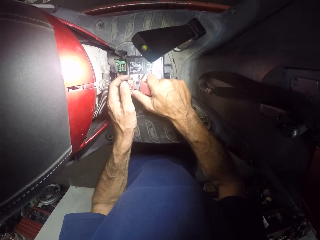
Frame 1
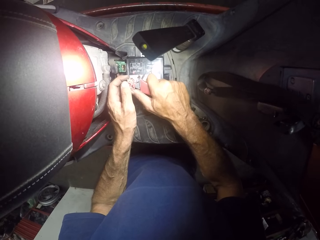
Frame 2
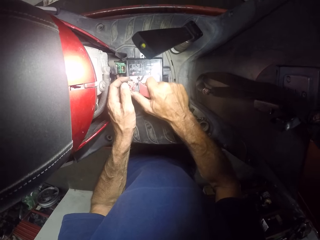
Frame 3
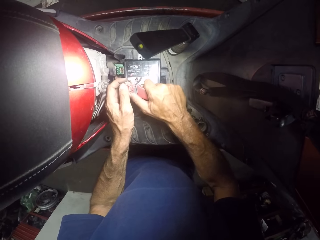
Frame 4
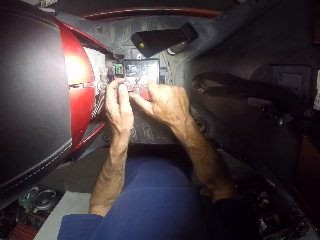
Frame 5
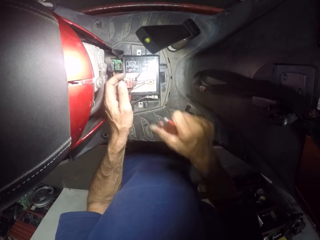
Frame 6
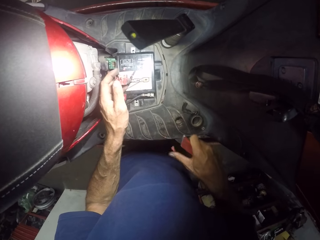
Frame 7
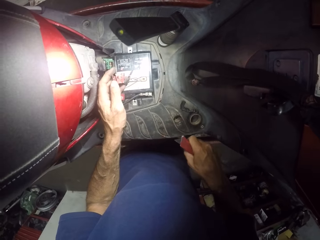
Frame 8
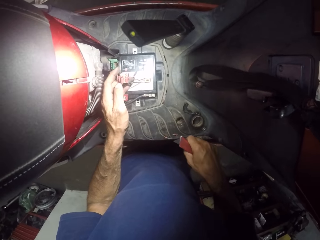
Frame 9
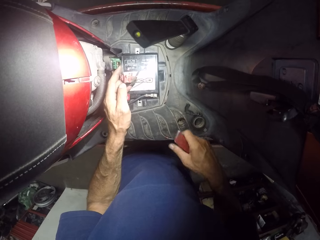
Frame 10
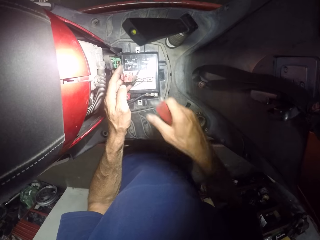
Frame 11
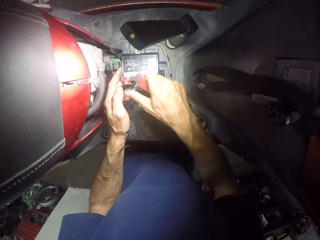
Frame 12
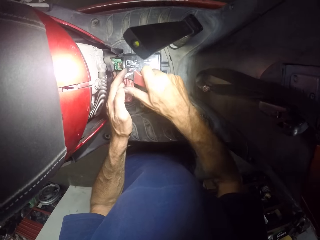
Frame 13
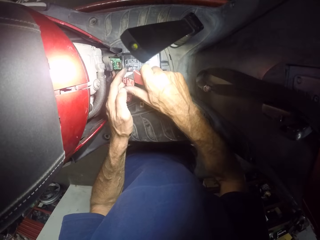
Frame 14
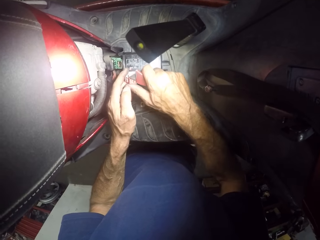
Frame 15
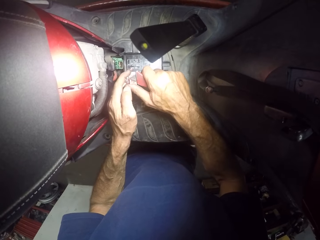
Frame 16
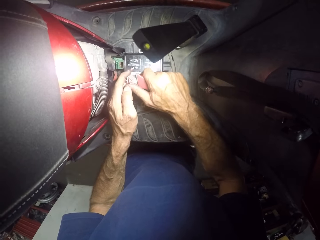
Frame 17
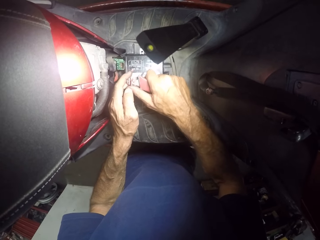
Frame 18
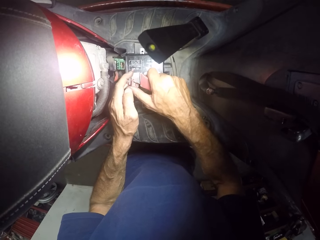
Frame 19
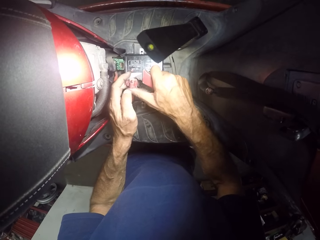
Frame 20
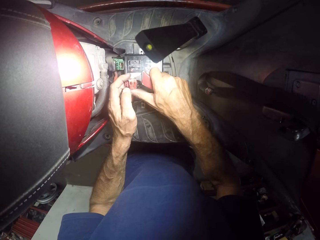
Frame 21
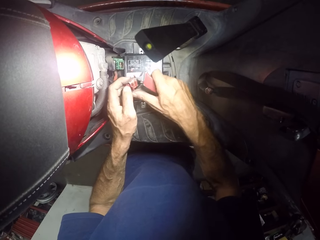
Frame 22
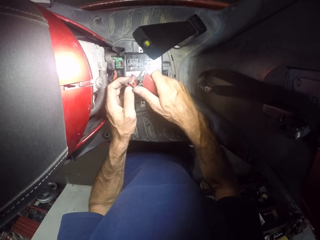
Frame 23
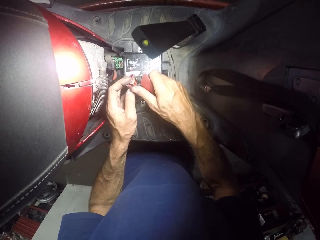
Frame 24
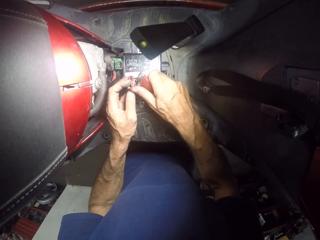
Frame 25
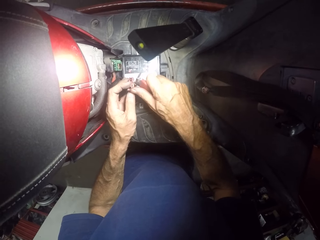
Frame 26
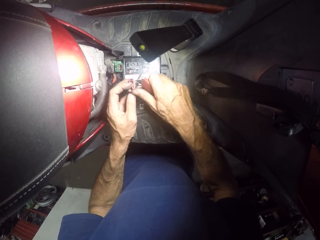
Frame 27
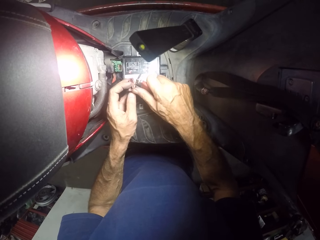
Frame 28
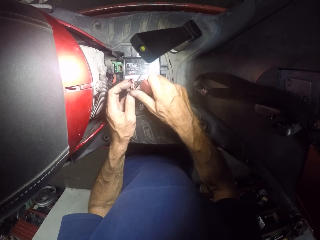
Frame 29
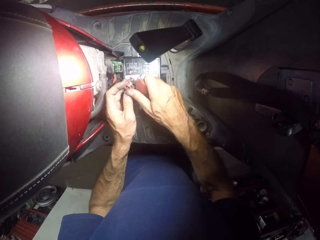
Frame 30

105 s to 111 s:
The camera wearer cuts through an object.

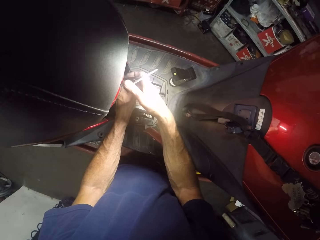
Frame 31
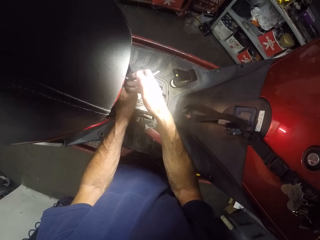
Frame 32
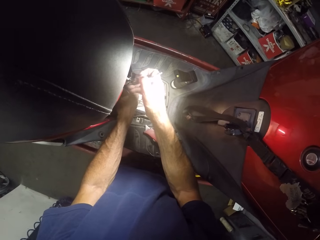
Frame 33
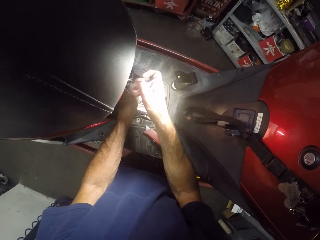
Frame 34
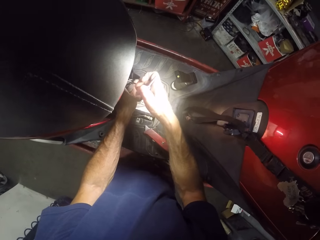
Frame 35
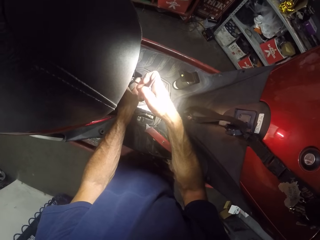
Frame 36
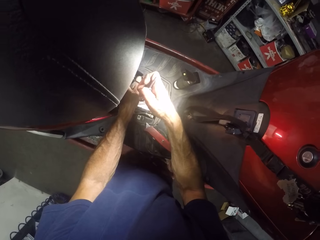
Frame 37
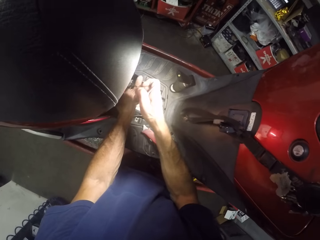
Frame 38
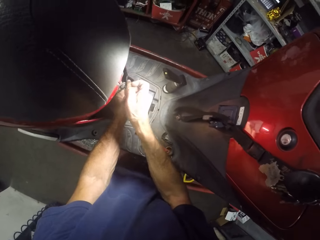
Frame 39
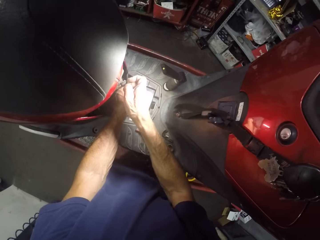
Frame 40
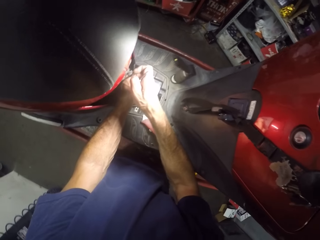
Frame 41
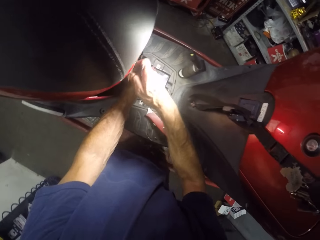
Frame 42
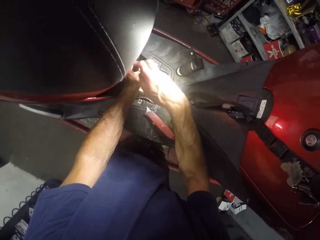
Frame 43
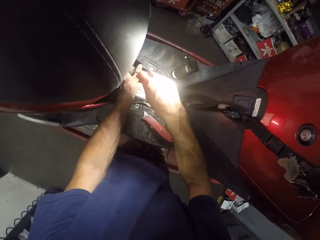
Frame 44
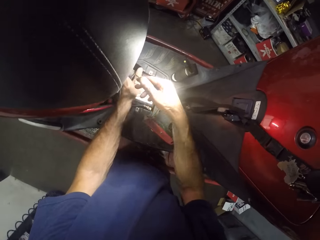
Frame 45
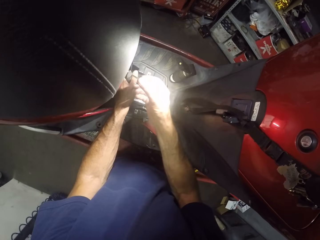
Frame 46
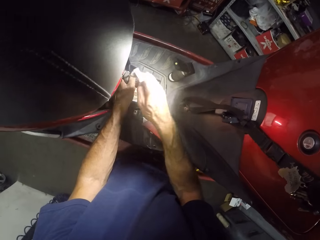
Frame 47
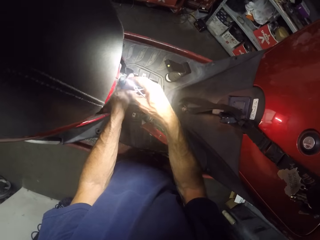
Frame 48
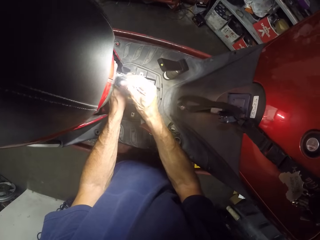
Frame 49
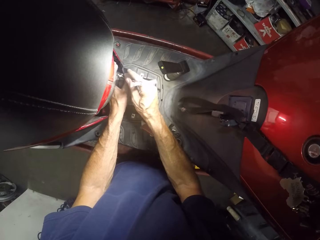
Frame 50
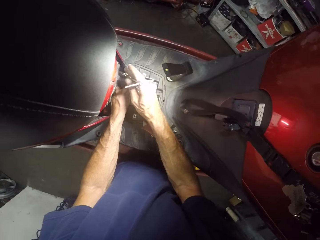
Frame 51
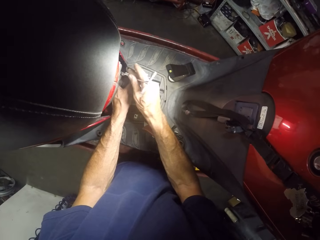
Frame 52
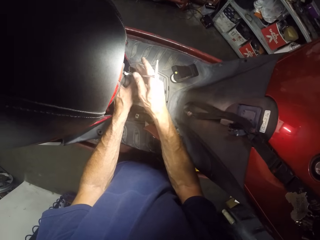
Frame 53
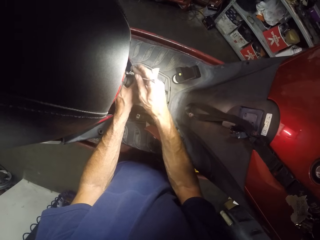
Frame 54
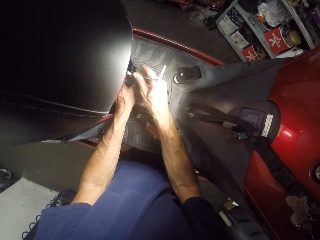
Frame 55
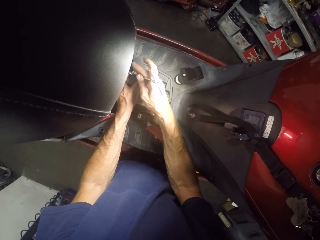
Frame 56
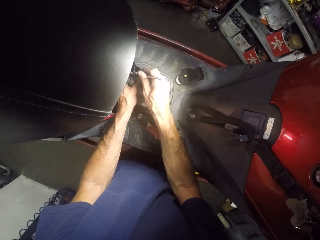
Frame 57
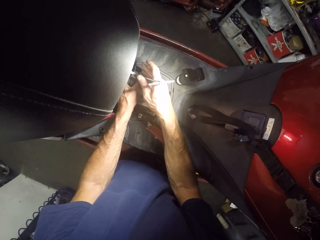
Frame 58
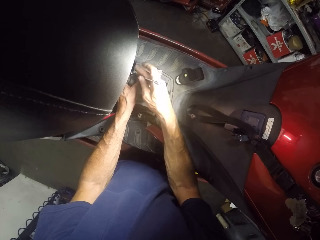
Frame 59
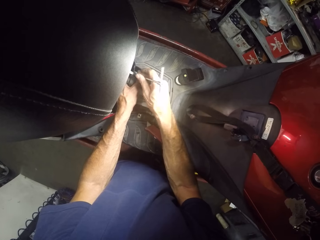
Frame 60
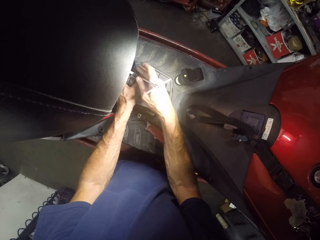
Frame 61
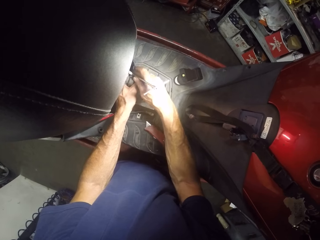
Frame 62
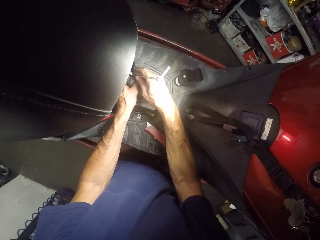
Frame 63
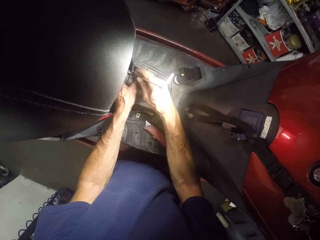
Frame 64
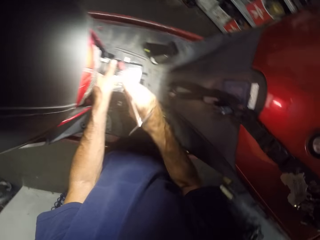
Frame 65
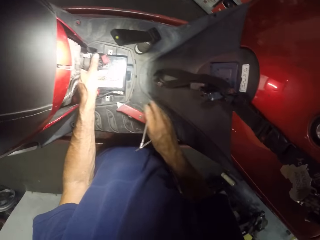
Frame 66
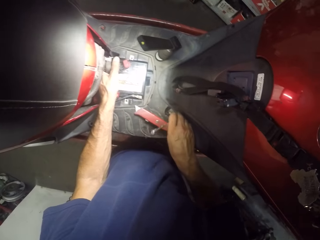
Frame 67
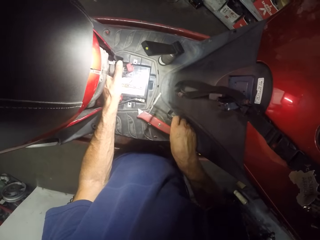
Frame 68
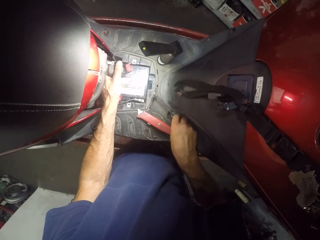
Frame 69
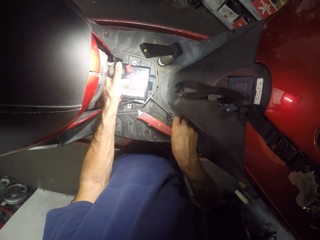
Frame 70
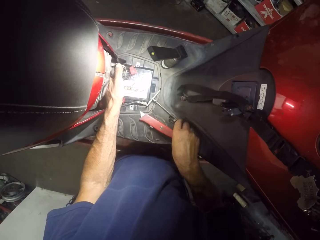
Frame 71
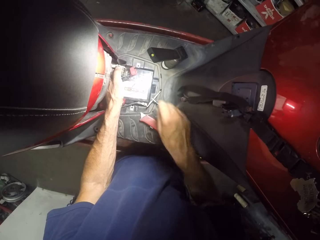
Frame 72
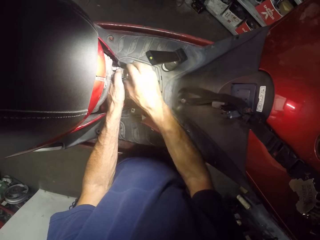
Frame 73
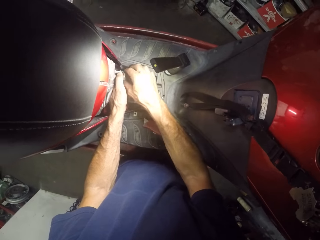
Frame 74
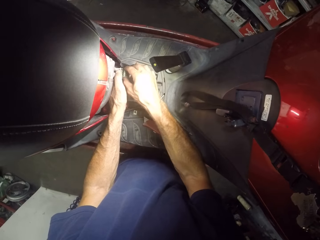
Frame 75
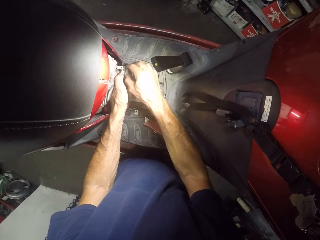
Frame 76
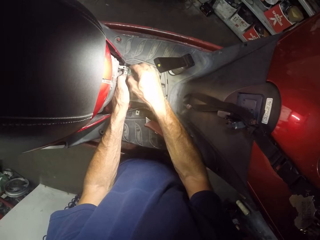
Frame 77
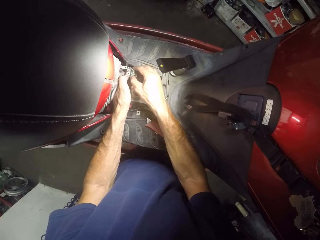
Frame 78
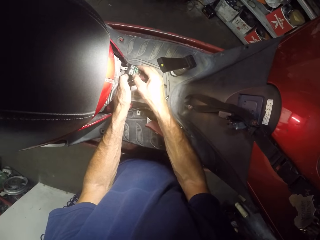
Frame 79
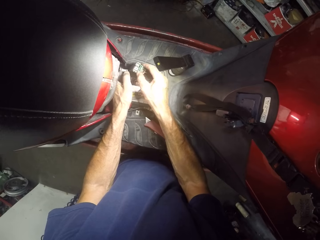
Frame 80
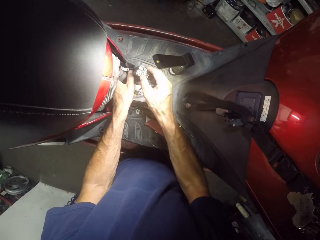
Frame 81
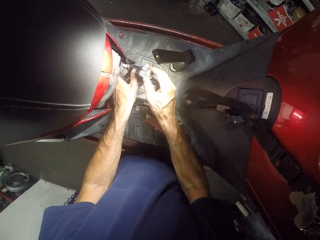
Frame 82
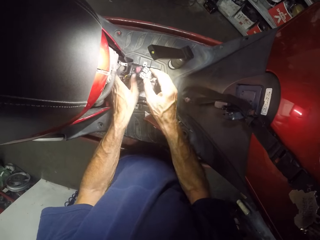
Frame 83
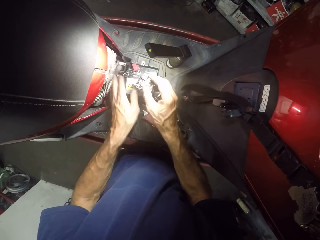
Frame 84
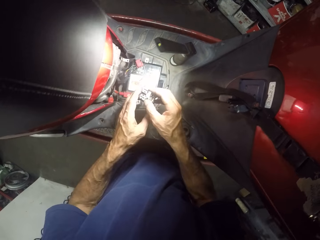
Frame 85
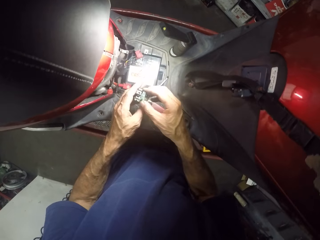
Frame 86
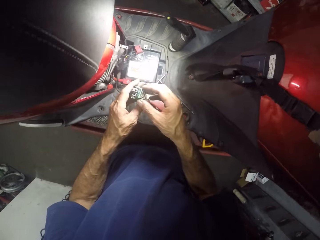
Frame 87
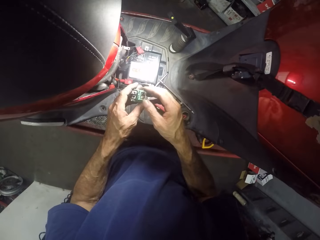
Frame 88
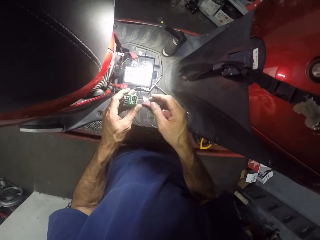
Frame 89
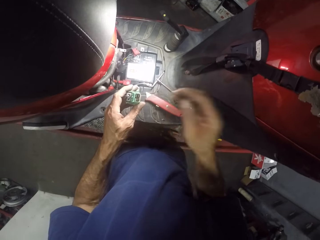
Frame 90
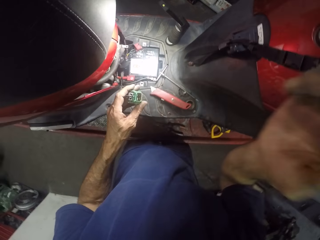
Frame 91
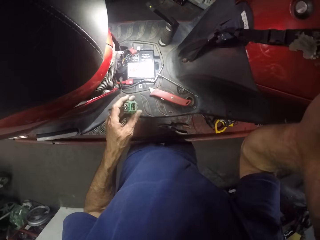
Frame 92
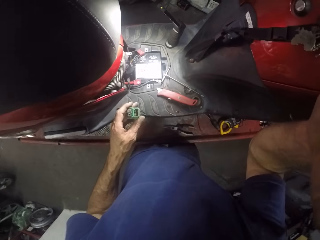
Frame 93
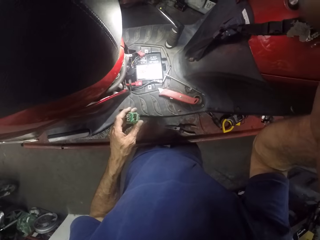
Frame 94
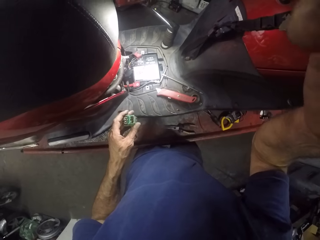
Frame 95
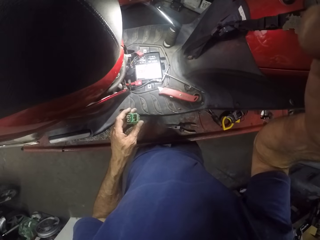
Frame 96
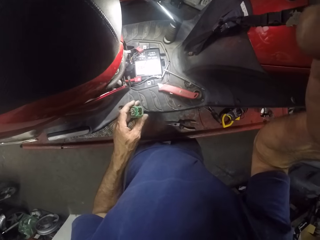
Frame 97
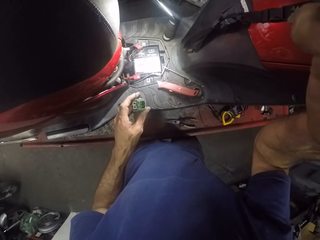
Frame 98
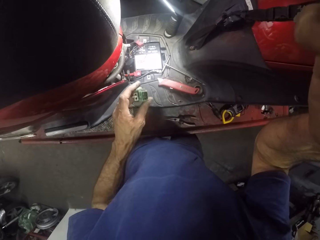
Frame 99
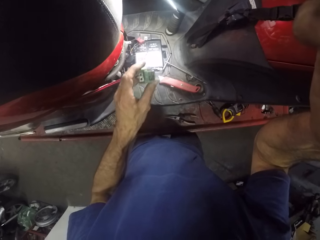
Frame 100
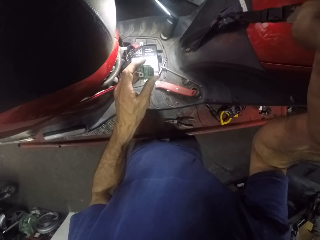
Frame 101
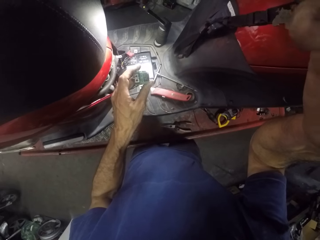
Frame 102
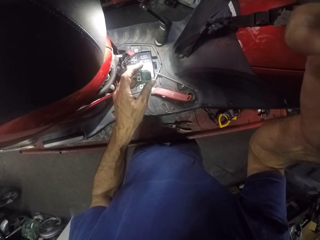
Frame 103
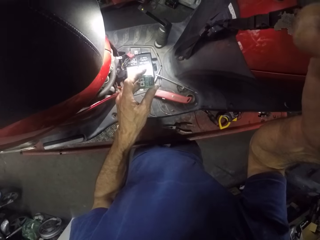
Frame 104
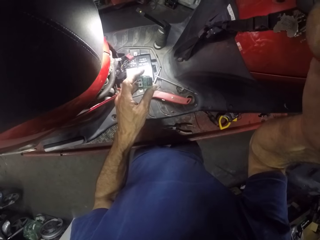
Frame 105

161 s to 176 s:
The camera wearer opens with a T handle bit driver. He places the T handle bit driver down. He removes the battery component. He raises his right hand.
